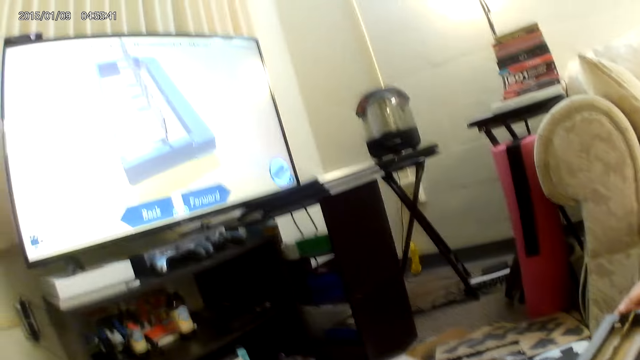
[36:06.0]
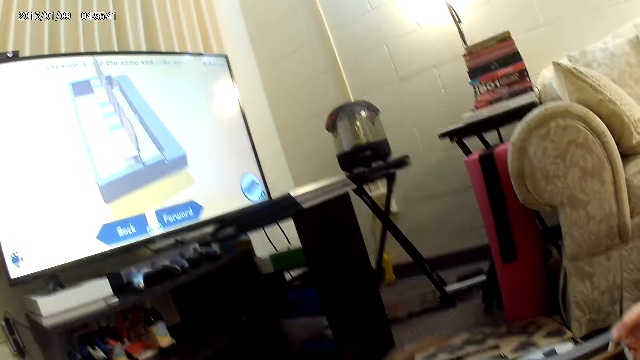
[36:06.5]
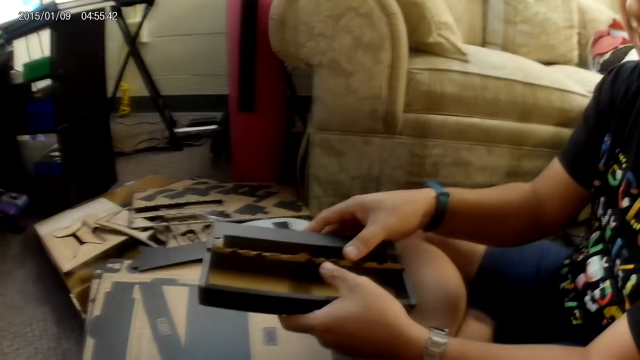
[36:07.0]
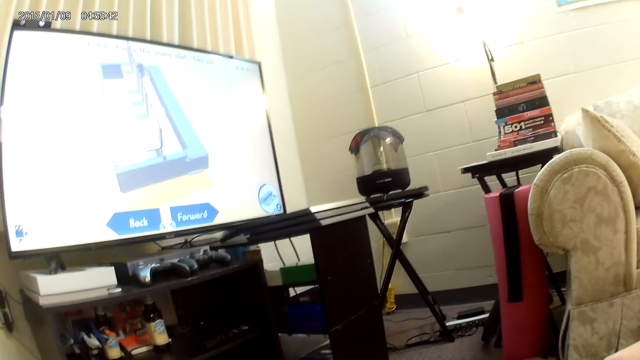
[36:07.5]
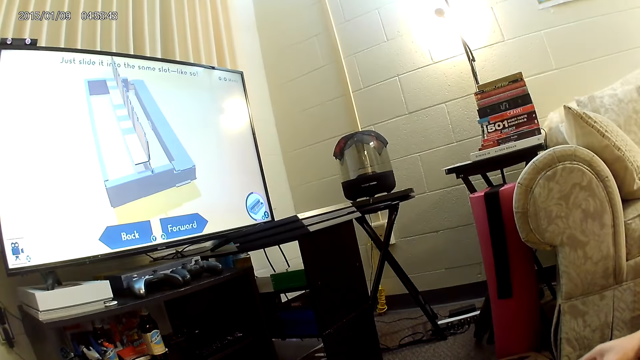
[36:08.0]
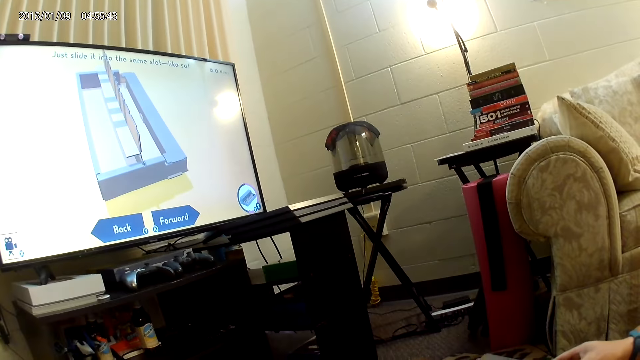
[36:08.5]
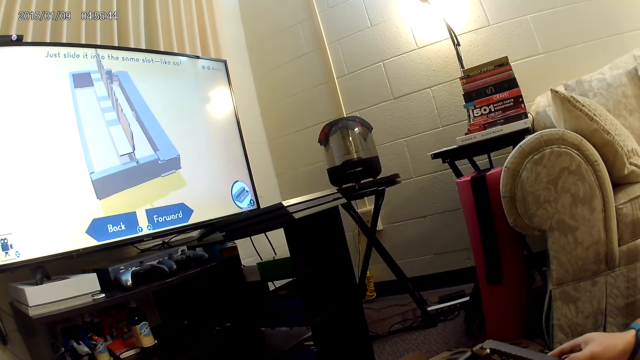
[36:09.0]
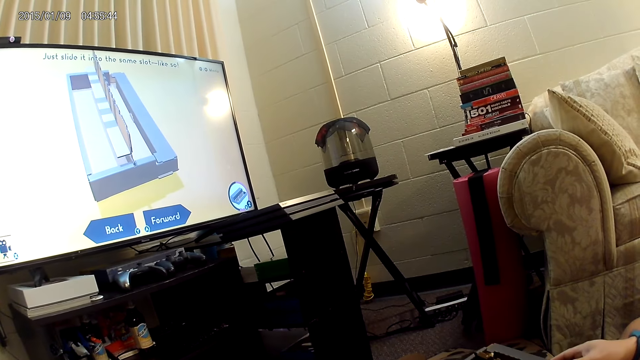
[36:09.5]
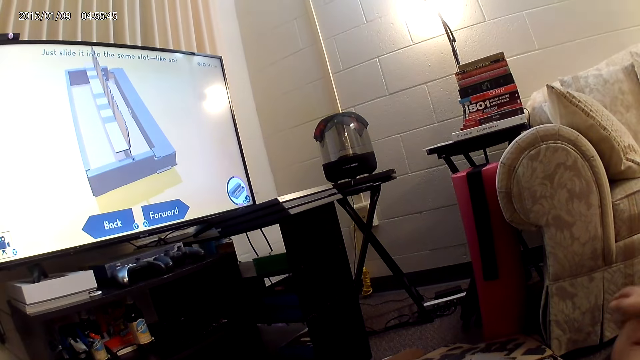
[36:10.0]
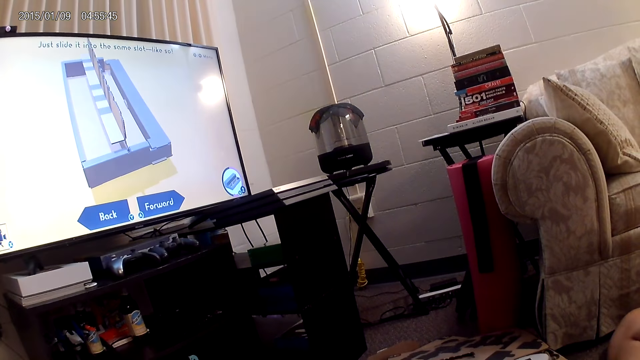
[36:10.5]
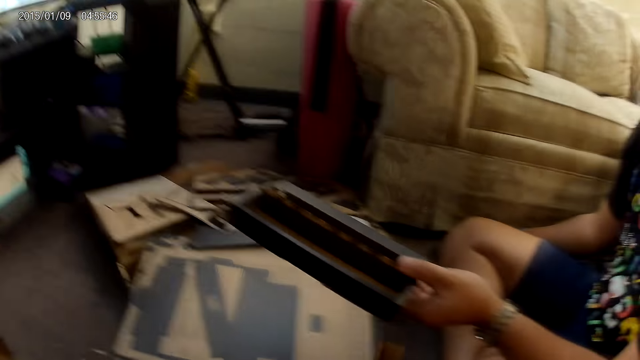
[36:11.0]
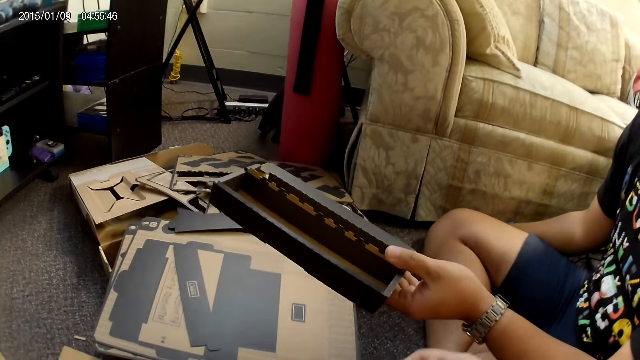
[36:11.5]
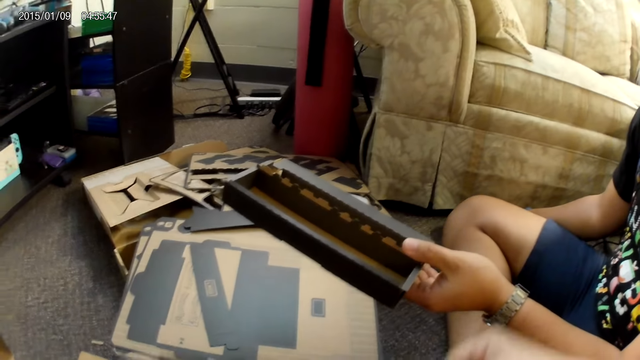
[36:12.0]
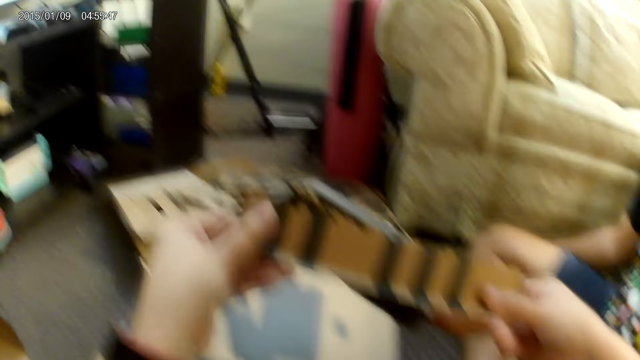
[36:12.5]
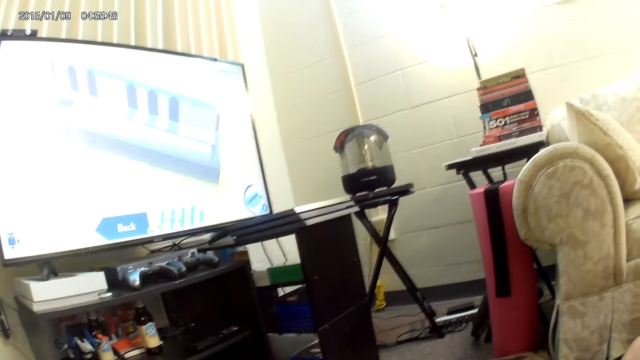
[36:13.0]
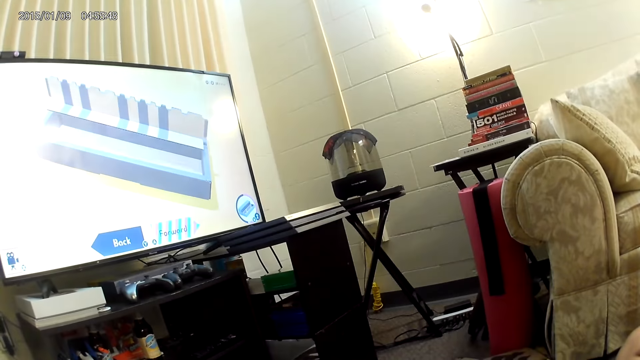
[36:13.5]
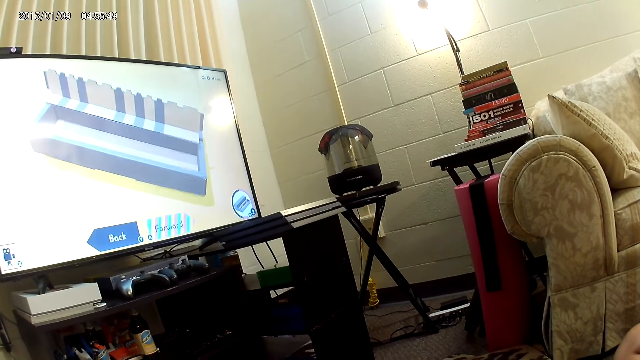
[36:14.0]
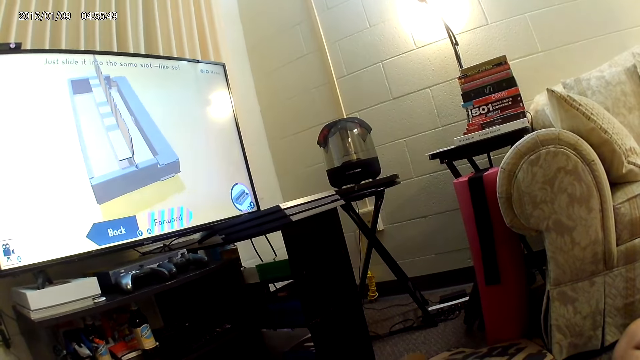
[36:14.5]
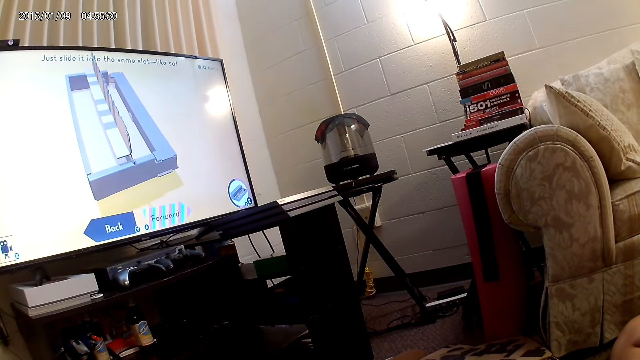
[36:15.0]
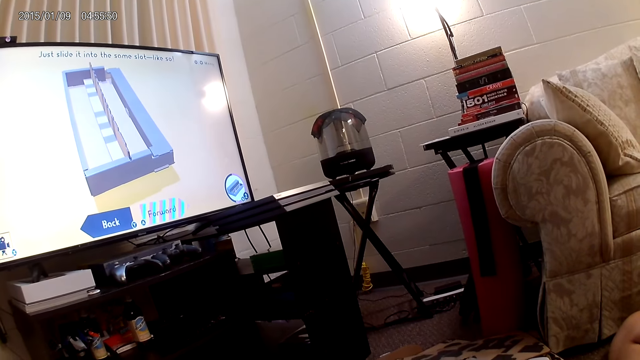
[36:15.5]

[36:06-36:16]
The camera wearer looks at the carton.

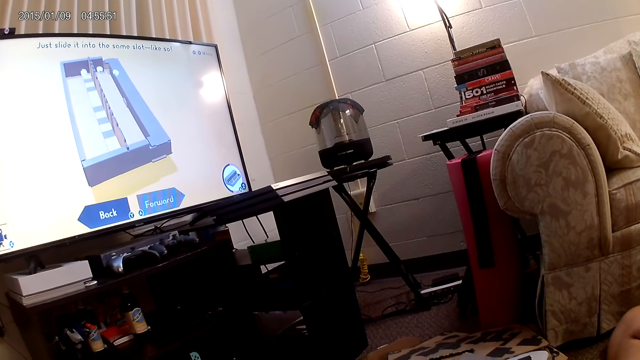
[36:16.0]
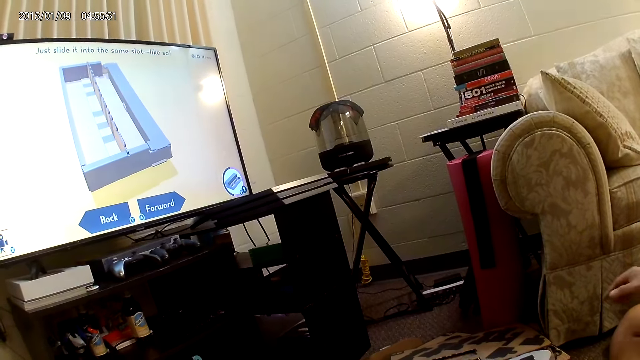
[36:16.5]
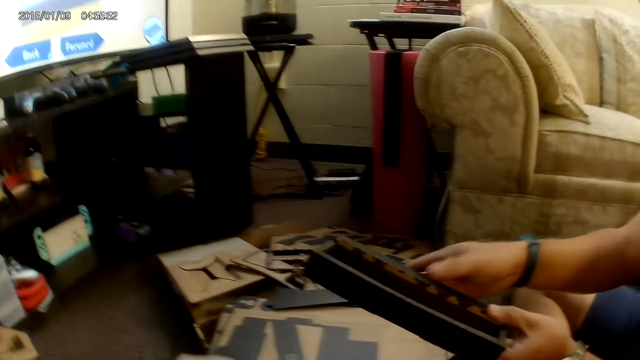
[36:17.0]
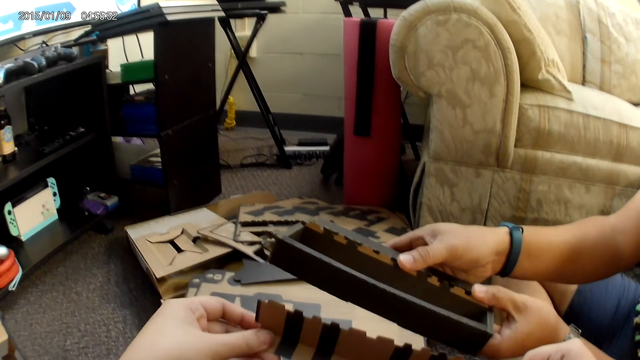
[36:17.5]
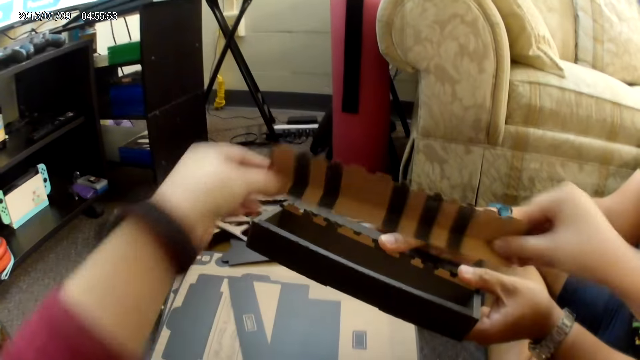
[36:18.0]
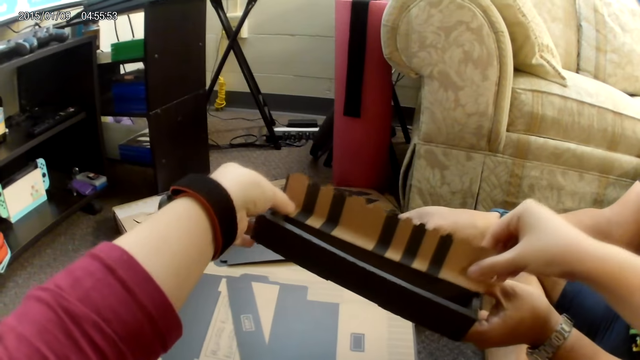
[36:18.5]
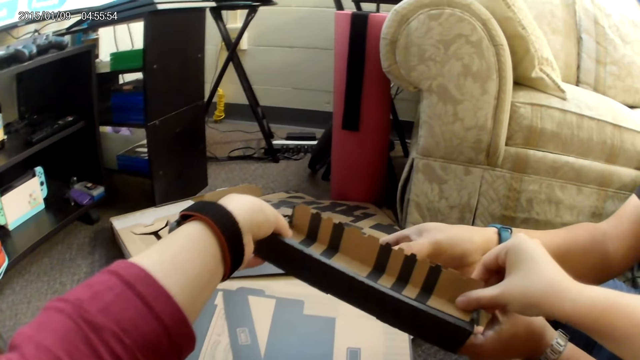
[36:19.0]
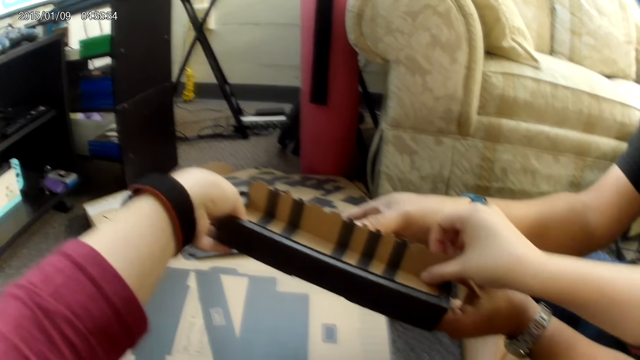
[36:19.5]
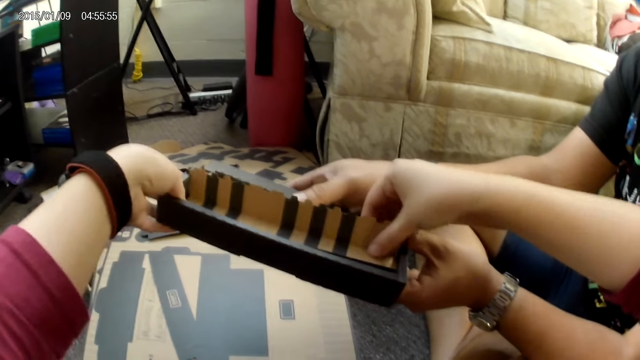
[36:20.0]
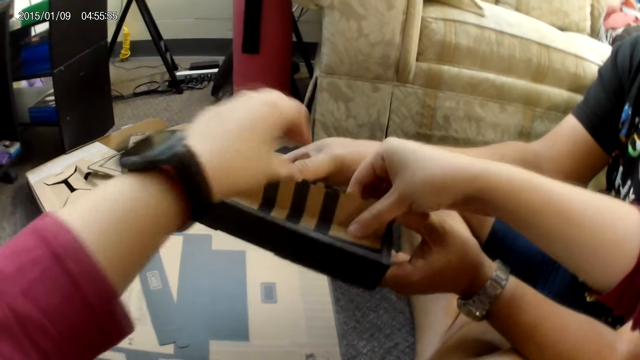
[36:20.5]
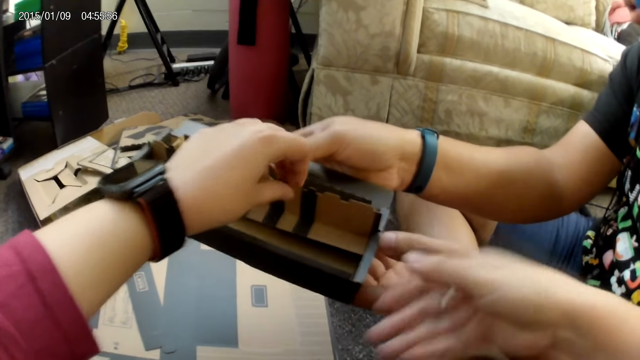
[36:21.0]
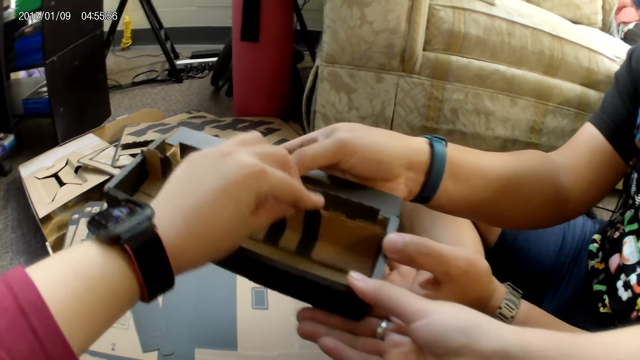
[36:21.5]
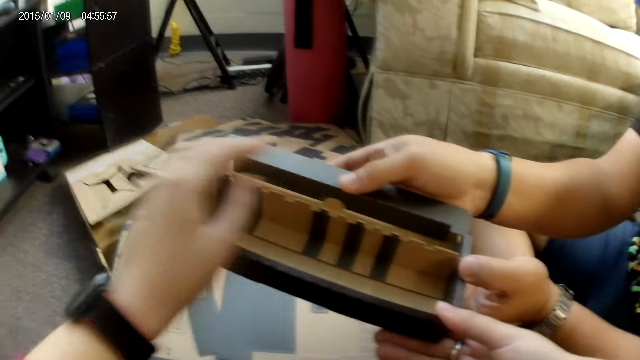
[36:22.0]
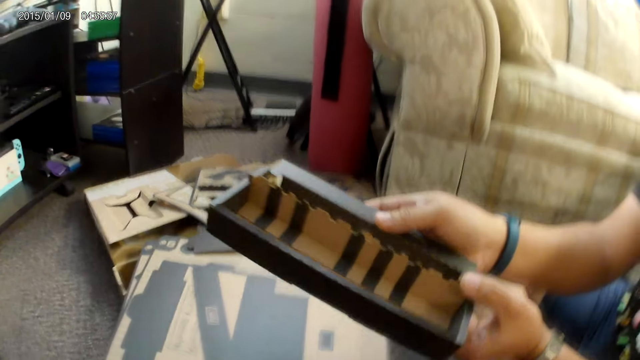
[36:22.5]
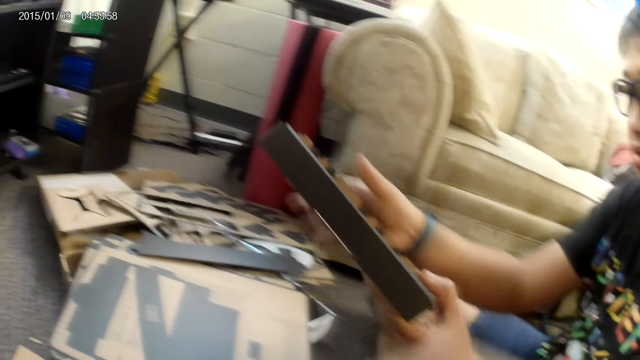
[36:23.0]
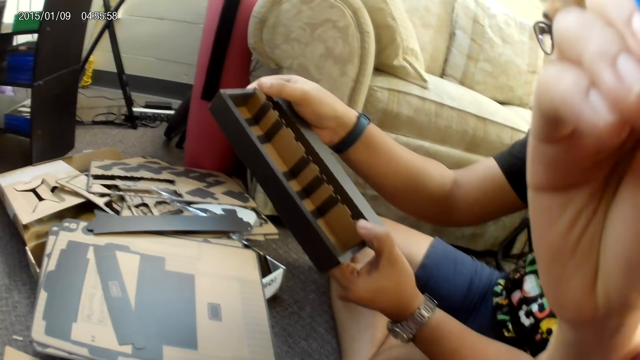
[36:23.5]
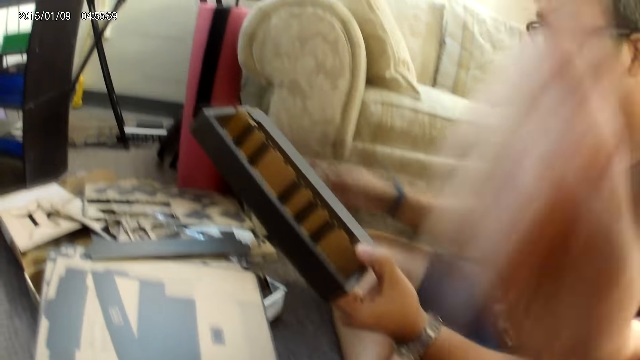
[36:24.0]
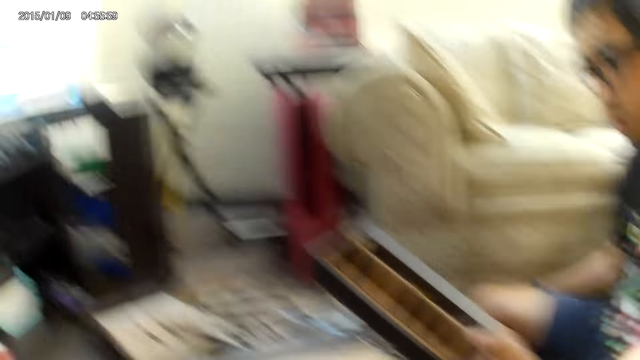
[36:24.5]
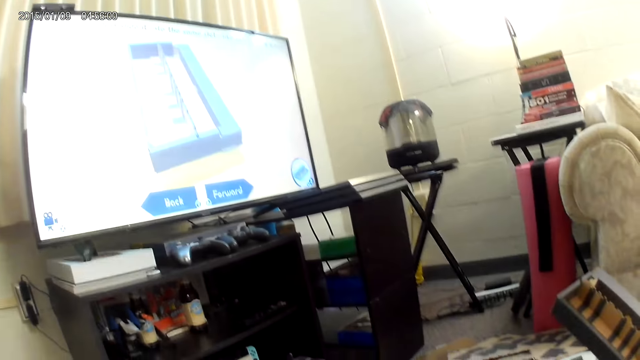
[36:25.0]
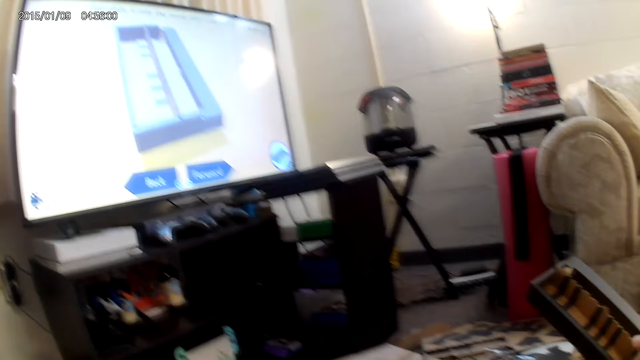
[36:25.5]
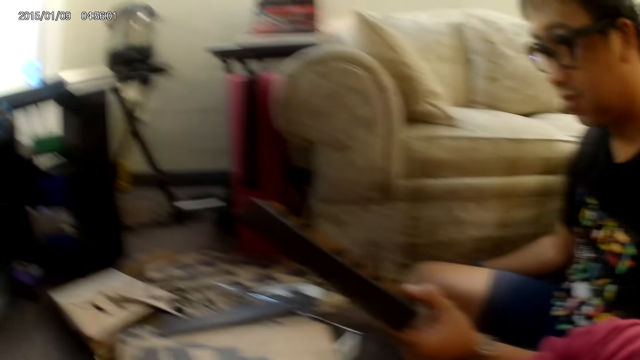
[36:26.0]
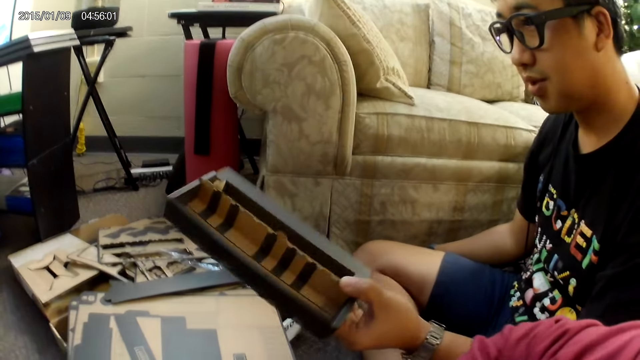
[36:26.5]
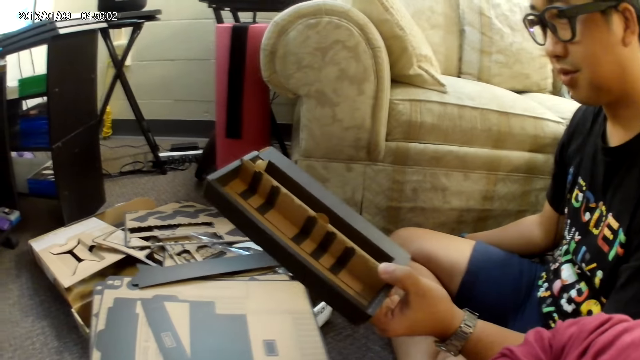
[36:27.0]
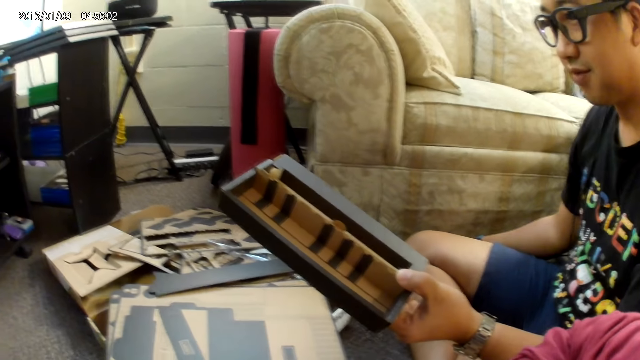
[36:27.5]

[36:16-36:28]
A man holds the cardboard with both hands. The camera wearer assembles the cardboard construction game along with the man with both hands. She adjusts the camera on her head with her right hand.
